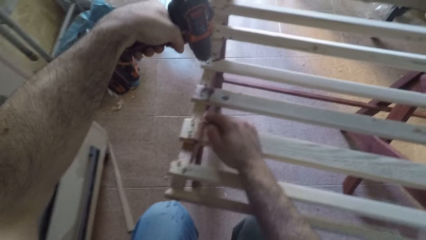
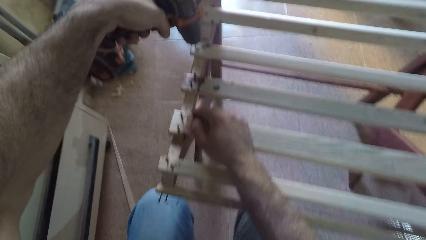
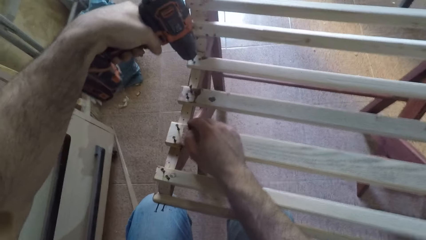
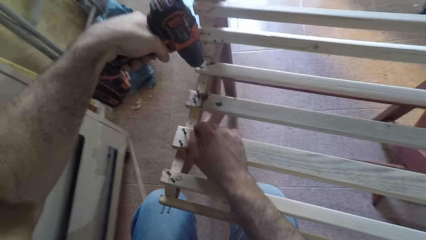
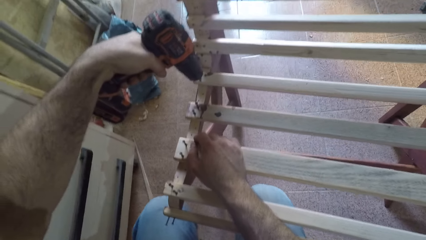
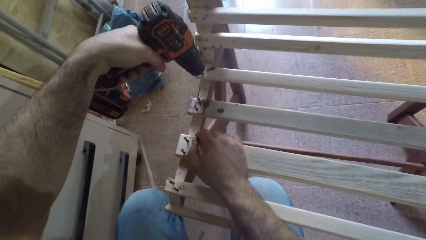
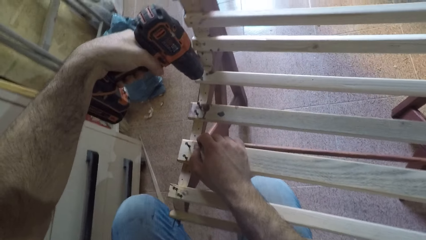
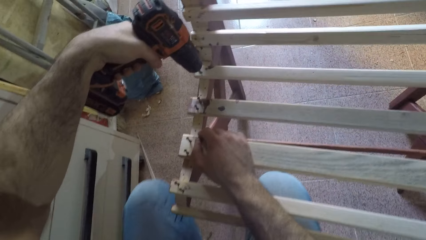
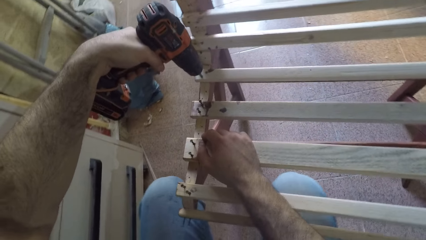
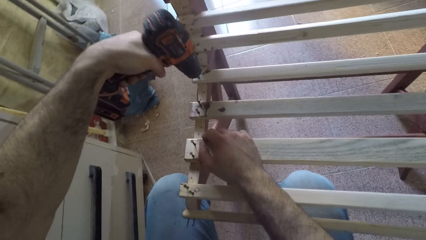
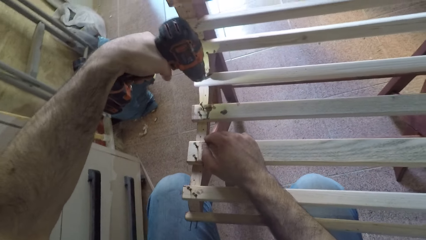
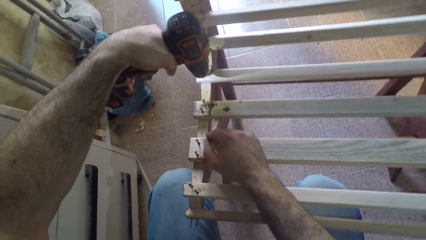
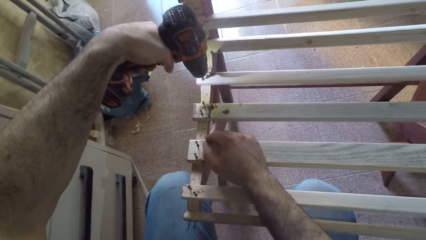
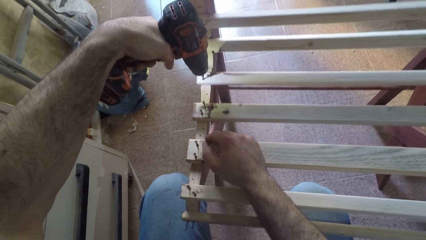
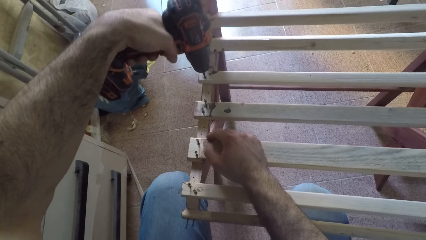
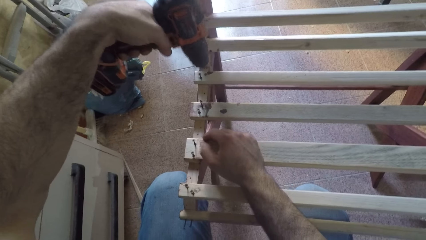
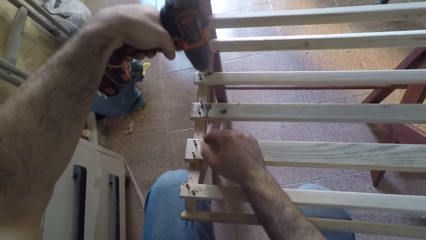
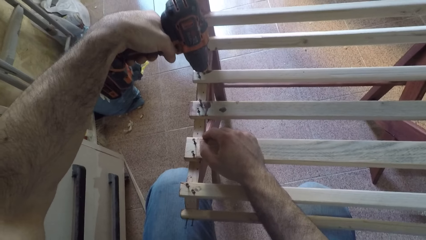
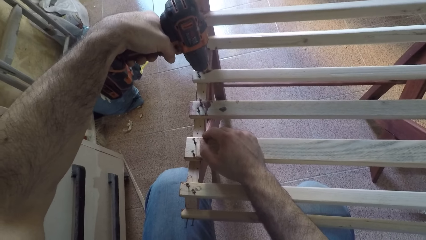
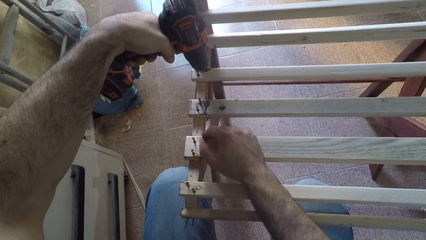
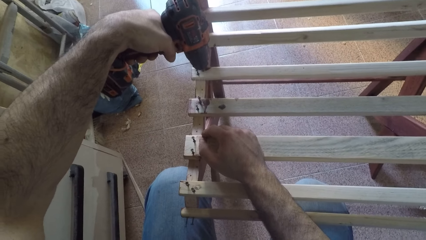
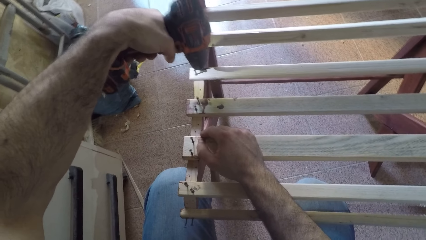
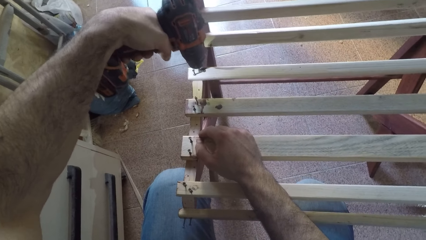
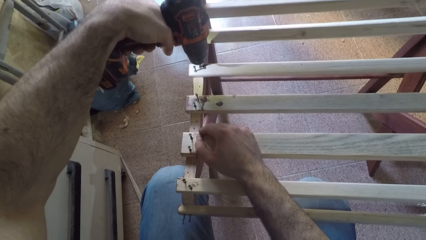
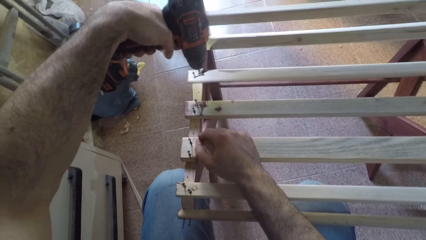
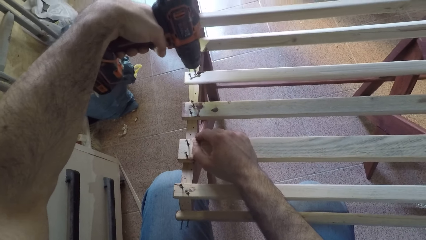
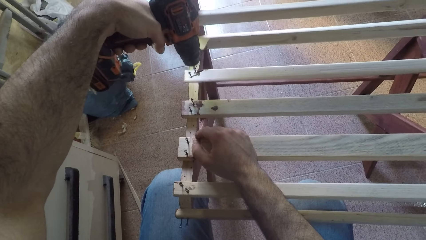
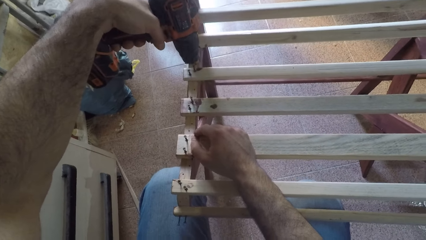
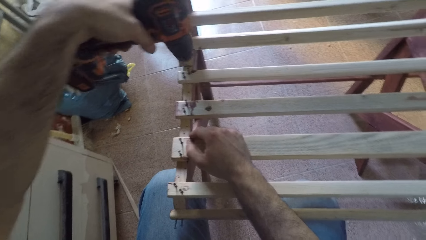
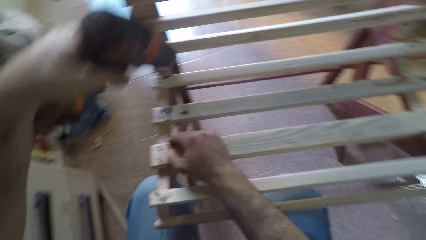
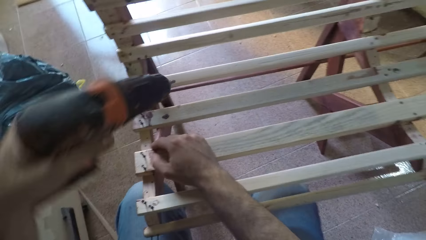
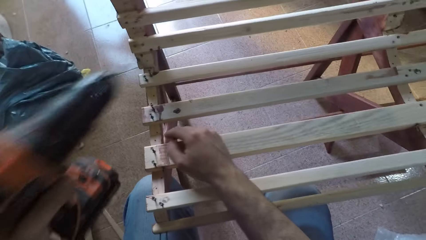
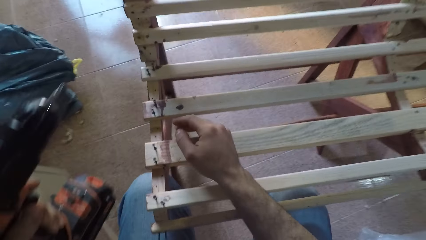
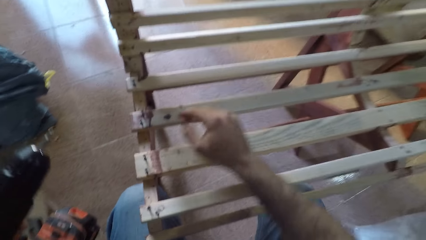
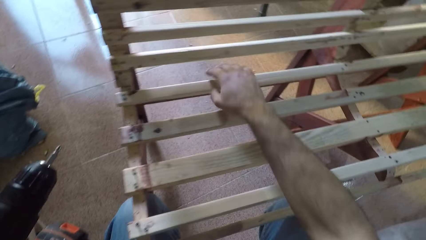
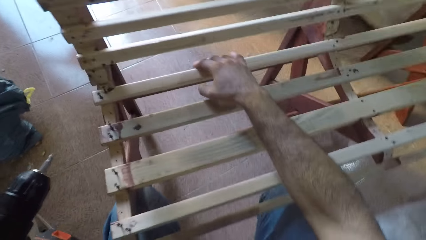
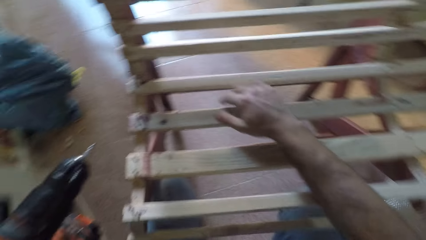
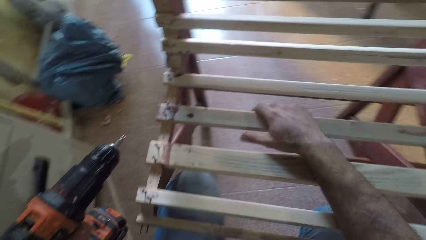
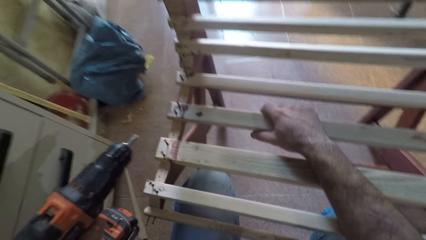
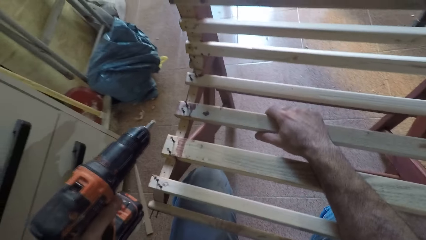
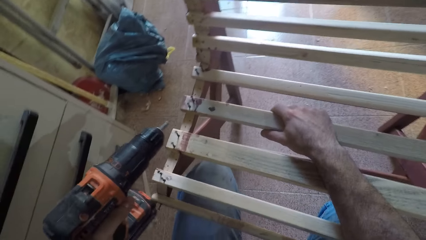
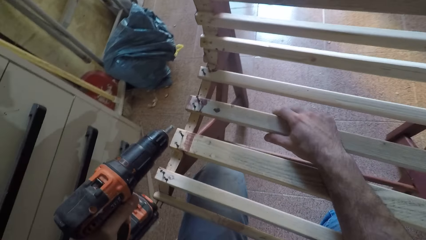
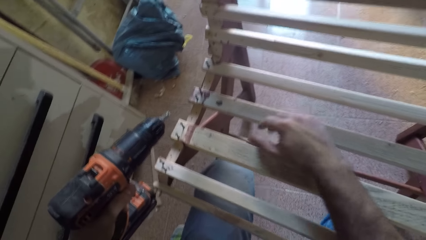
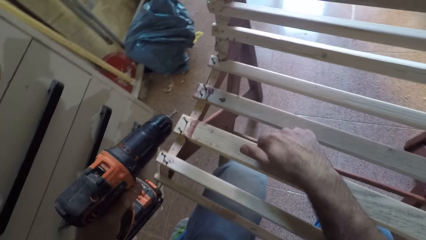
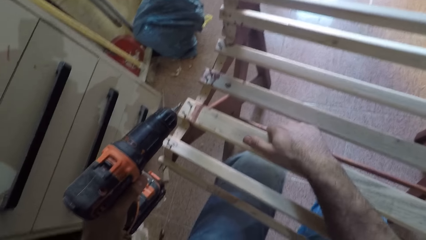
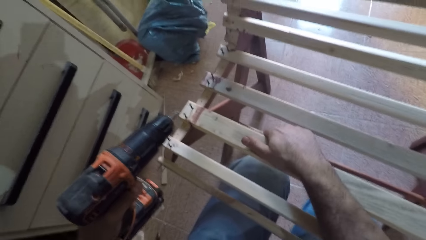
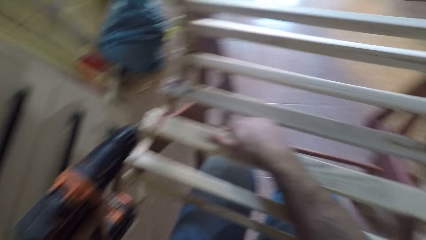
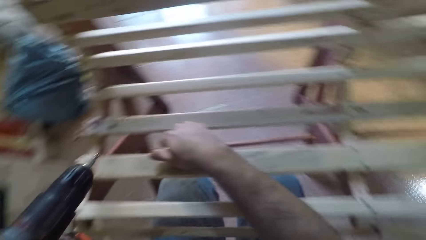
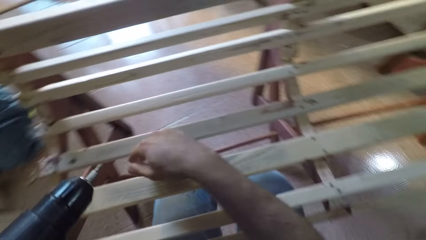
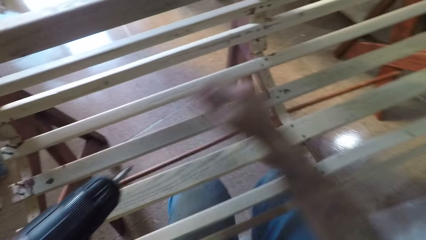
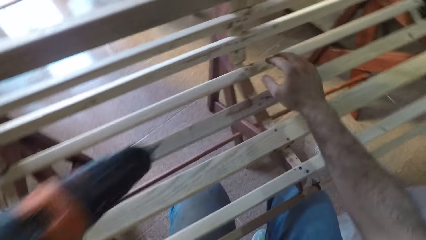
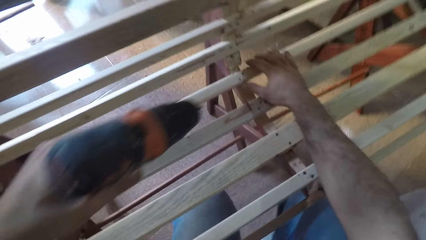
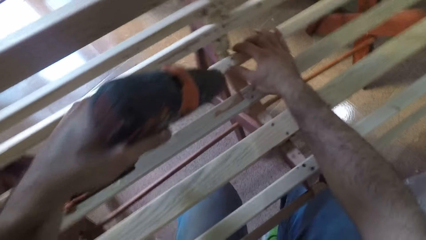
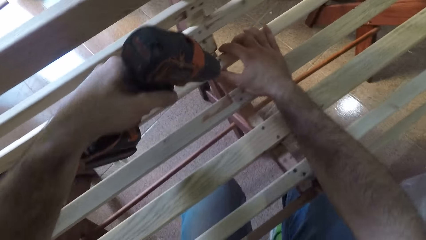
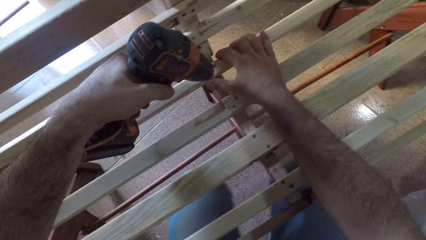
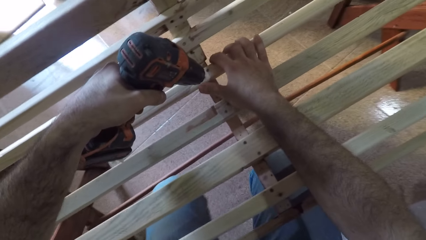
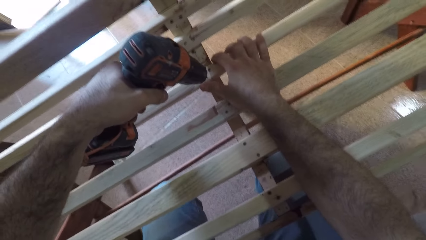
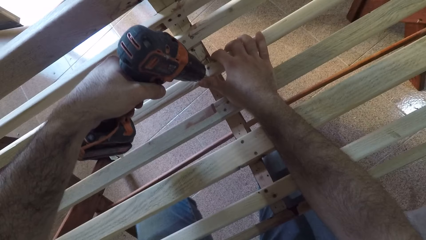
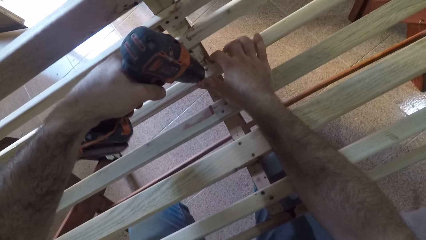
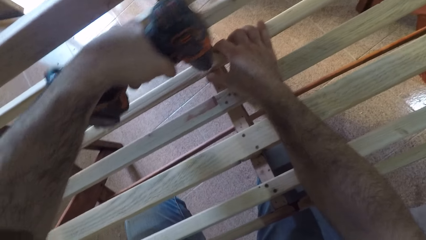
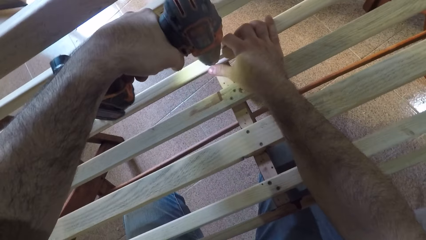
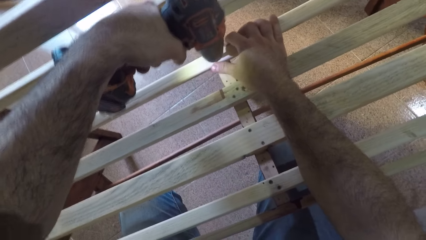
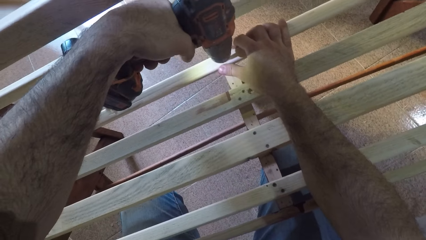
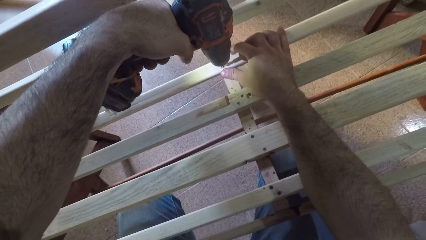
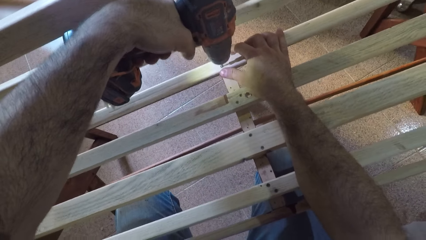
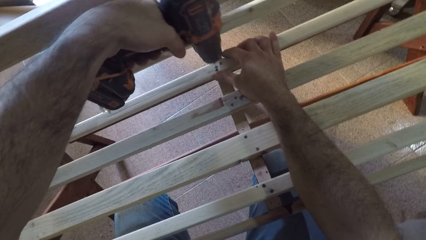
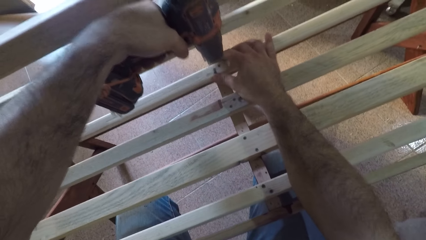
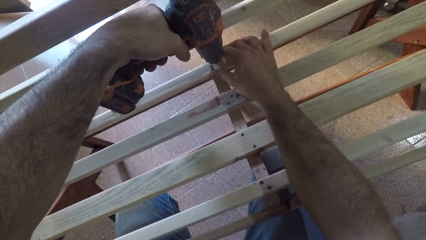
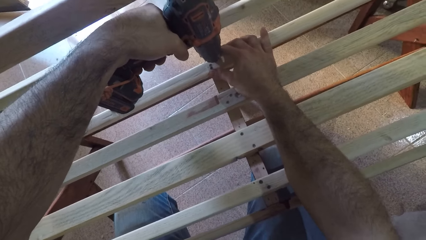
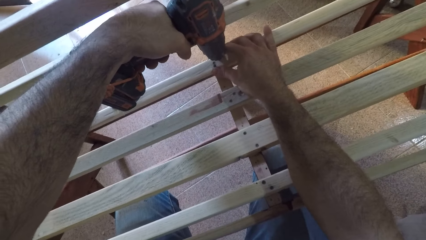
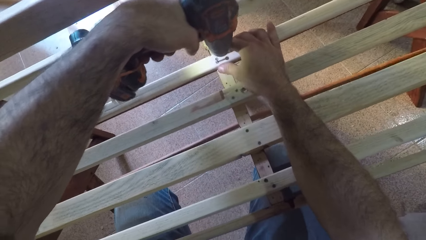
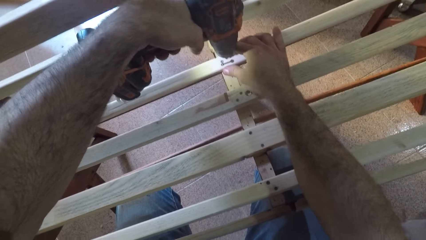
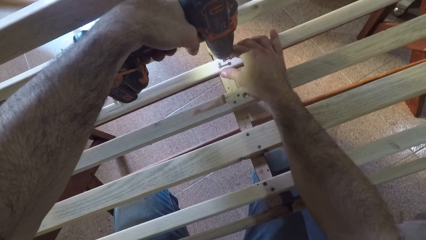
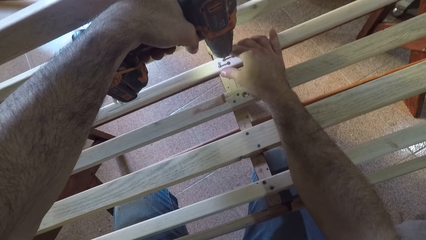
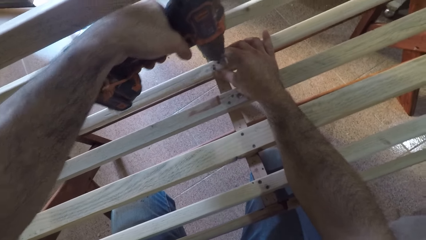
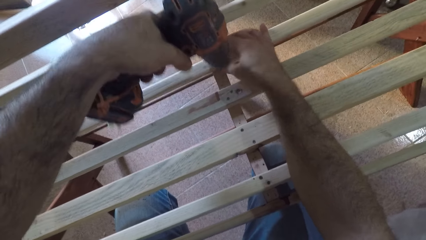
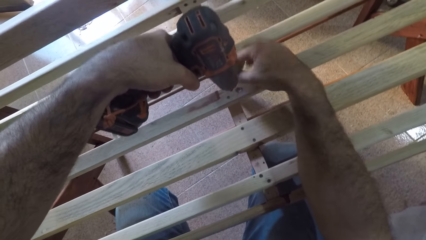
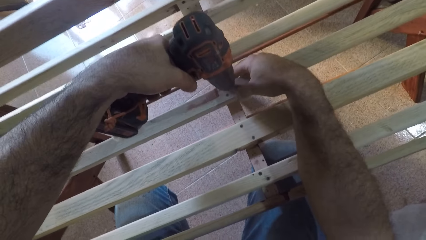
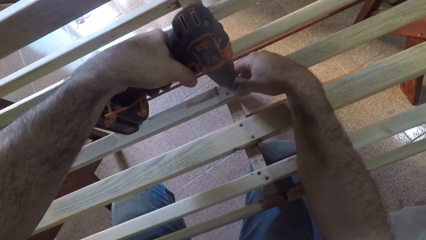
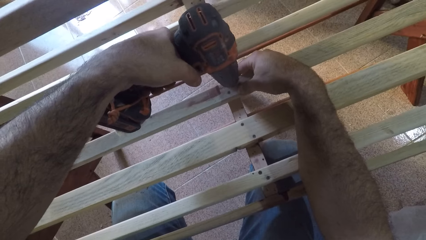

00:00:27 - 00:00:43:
The camera wearer moves up a nail gun and drives a nail into a piece of wood. They move up the nail gun and drive a nail into the piece of wood. They move the nail gun away from the piece of wood. They hold the piece of wood. They turn around the room. They drive a nail into the piece of wood. They move up the piece of wood and drive a nail into the piece of wood. They move up the nail gun.
